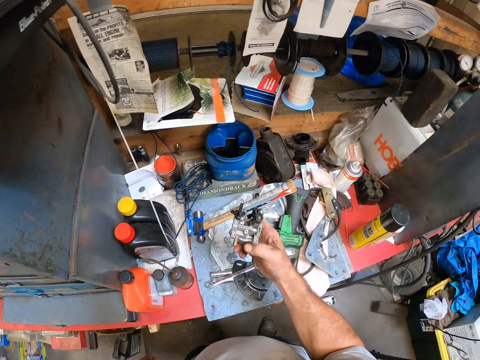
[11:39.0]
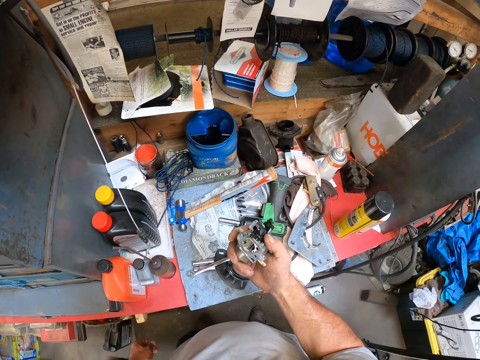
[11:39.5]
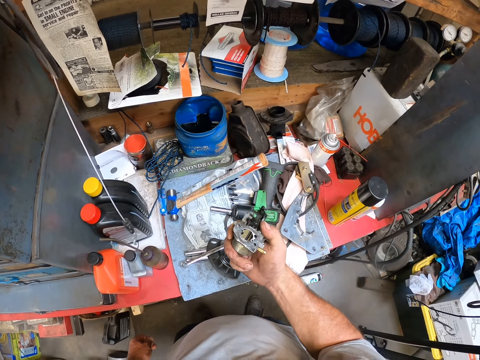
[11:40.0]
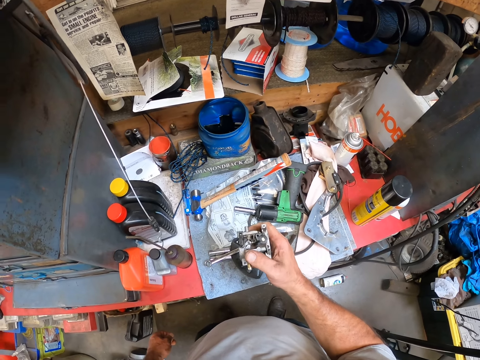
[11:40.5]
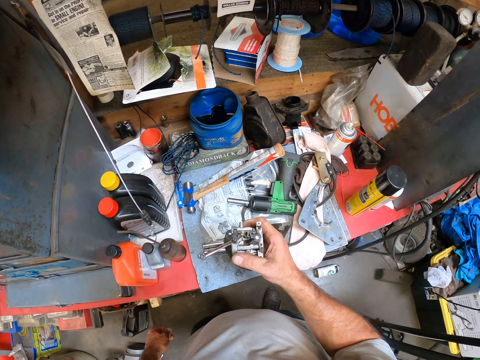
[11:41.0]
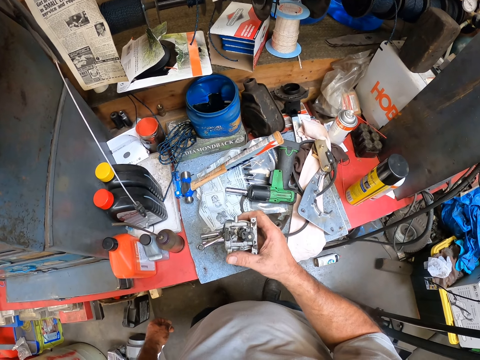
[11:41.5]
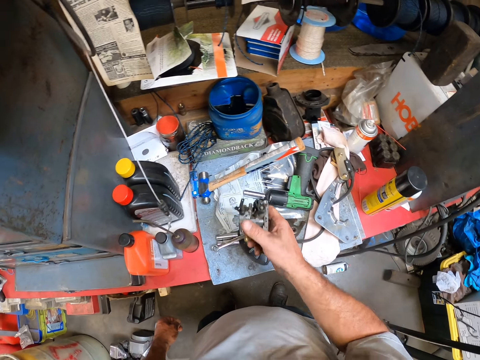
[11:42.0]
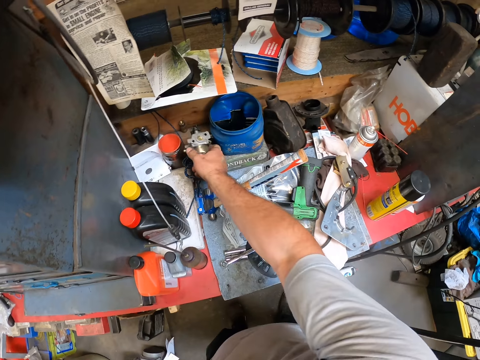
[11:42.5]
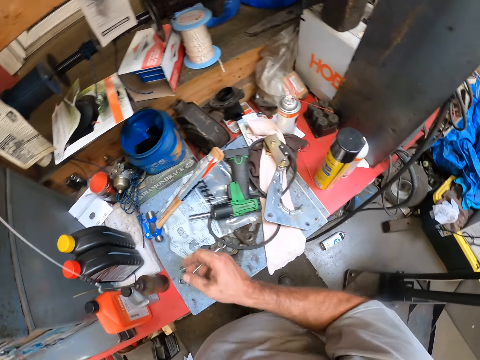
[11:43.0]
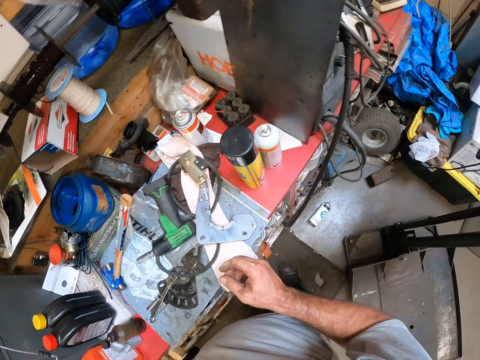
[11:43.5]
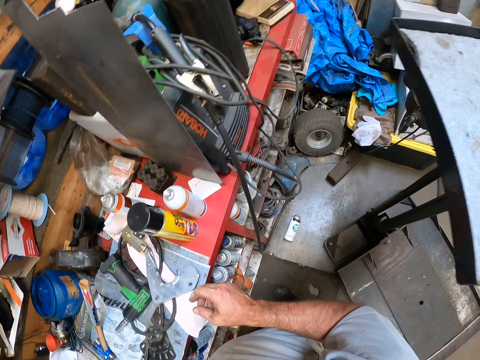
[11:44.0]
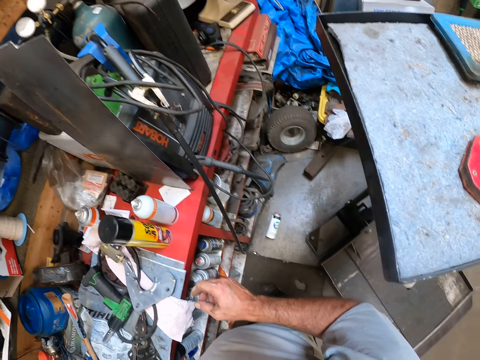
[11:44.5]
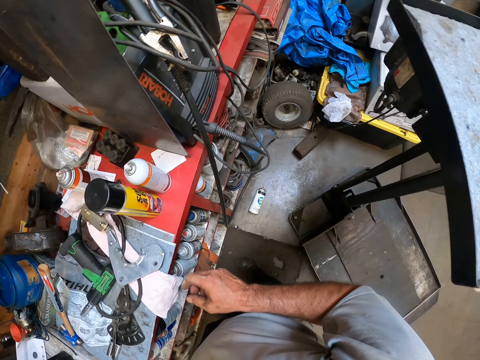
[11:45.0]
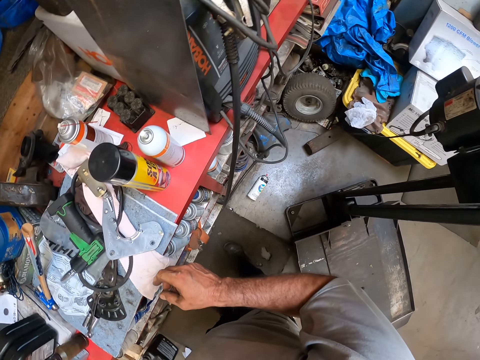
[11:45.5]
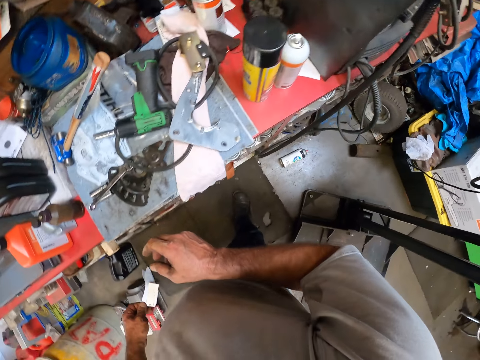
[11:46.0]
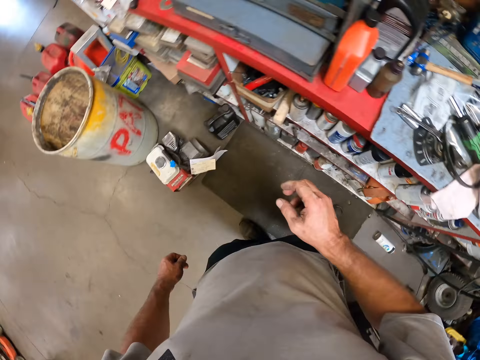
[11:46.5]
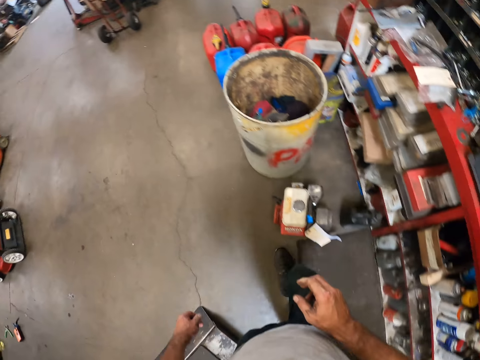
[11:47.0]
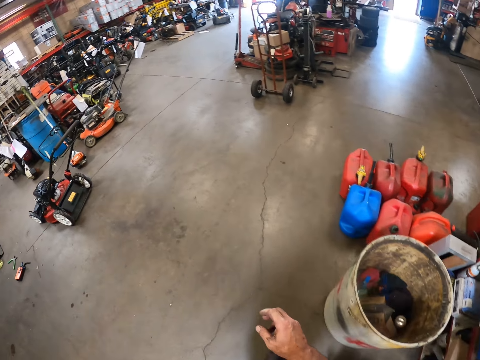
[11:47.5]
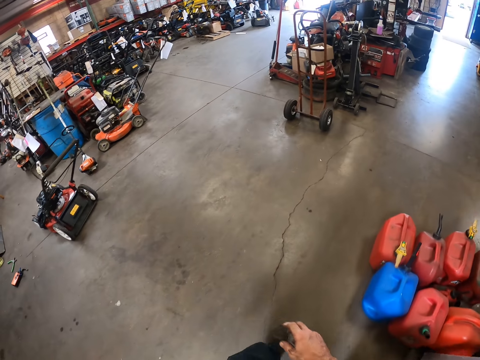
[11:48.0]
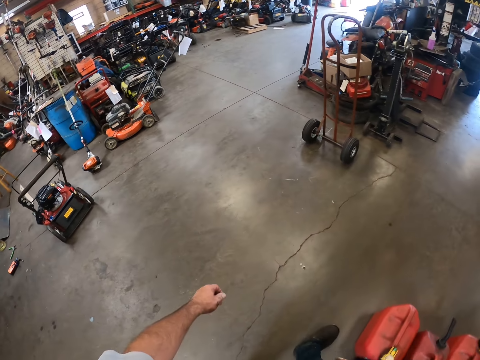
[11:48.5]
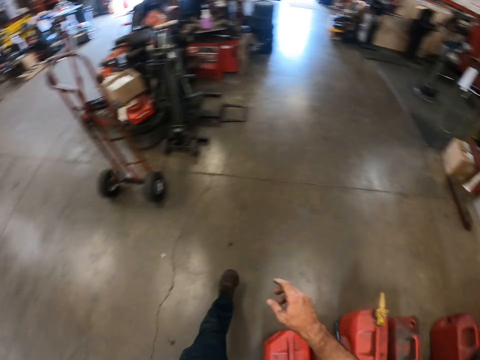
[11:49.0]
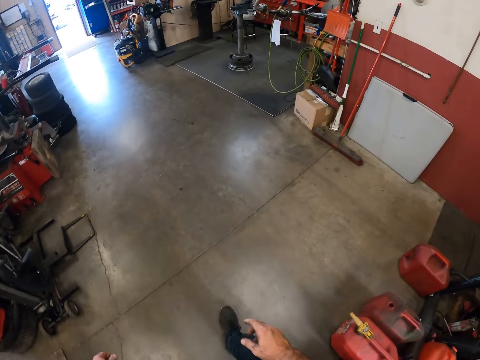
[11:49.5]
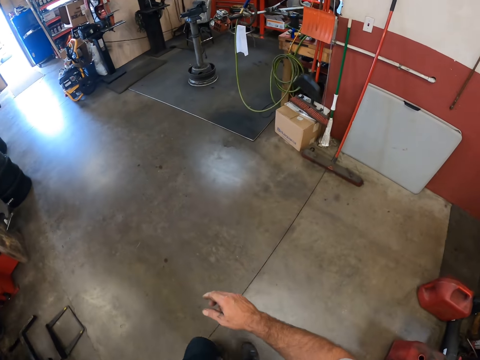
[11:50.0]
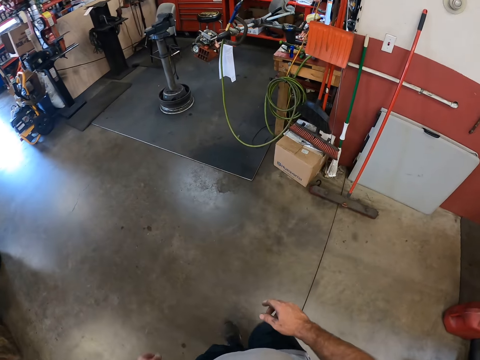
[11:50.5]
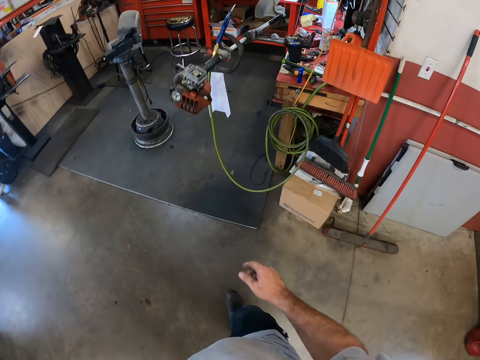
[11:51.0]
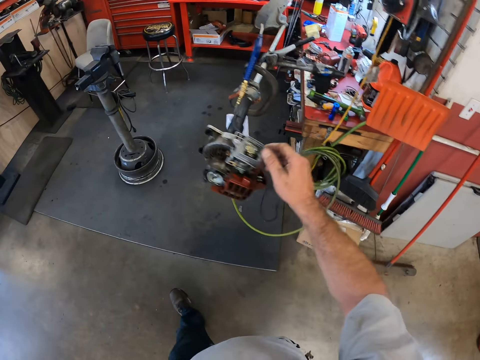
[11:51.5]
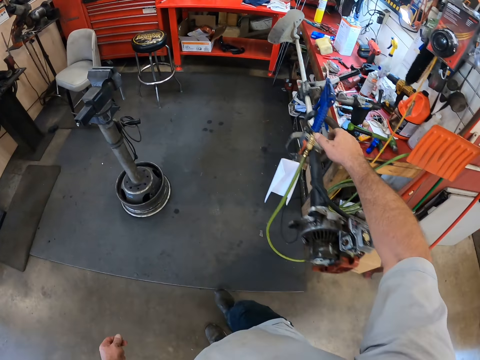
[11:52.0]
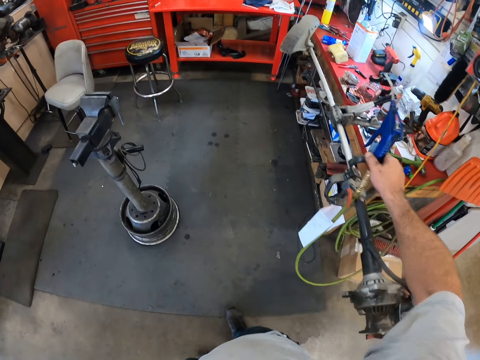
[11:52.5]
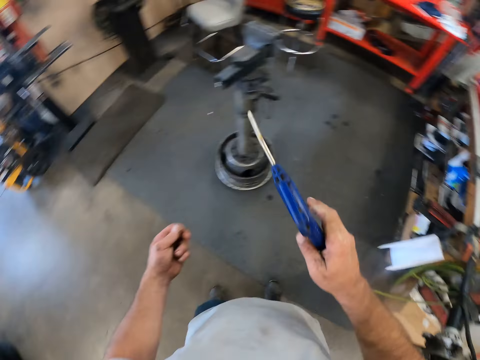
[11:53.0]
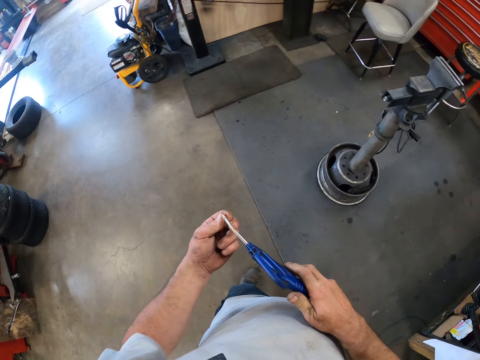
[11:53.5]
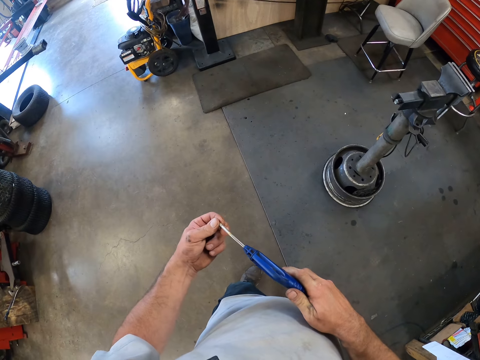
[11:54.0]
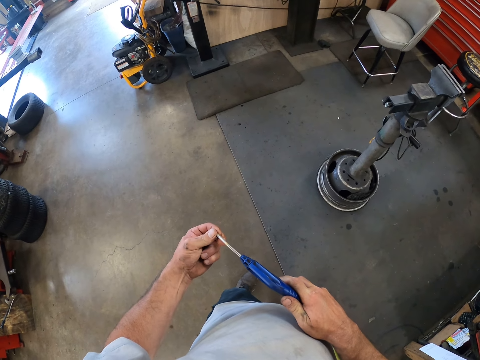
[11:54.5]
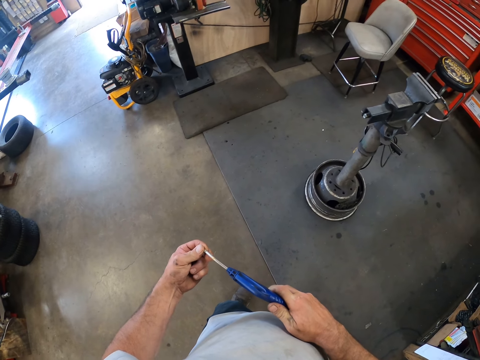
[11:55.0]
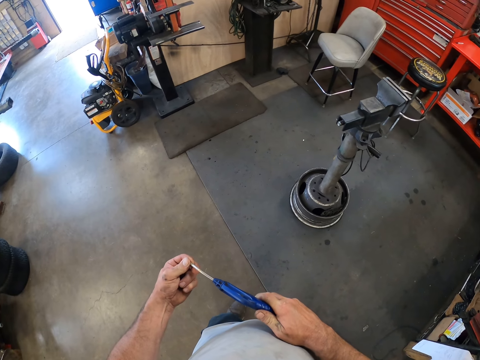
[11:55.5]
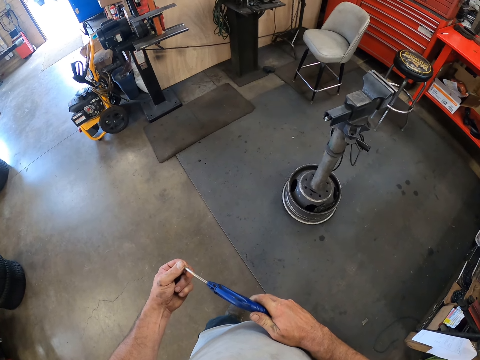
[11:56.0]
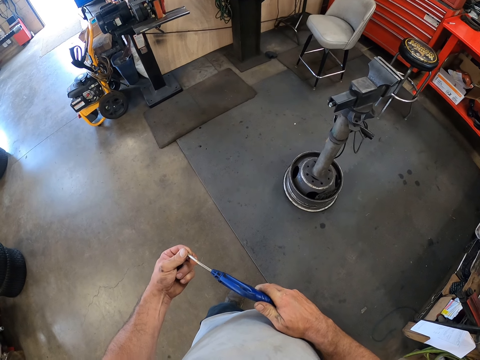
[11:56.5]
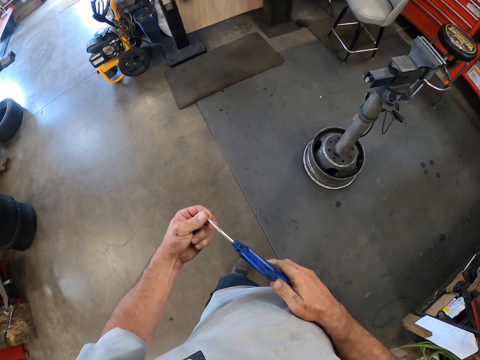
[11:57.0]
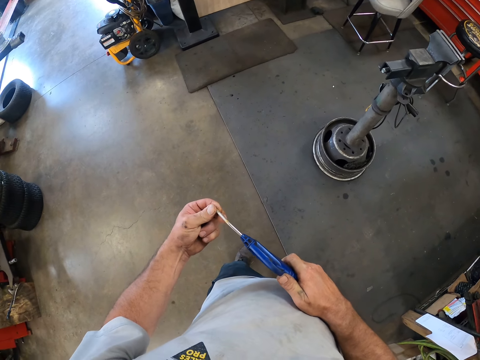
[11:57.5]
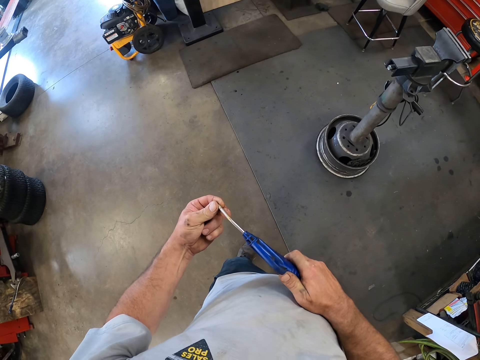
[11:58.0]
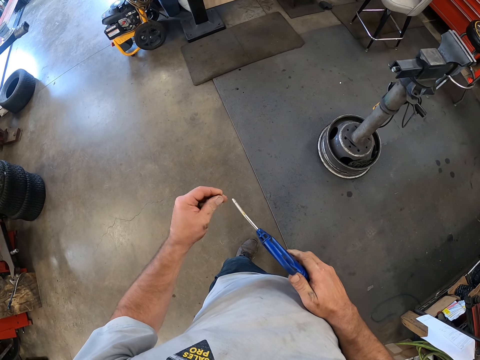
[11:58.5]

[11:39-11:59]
The camera wearer looks at the engine part. He drops the carburetor on the red shelf with his right hand. He looks around. He walks around. He steps forward. He picks up an air blow gun from a grass trimmer with his right hand. He touches the gun. He blows air in the screw in his left hand with the air blow gun in his right hand.

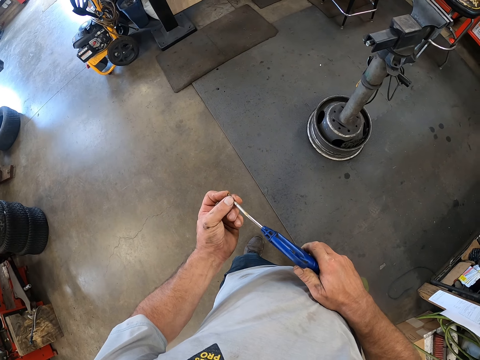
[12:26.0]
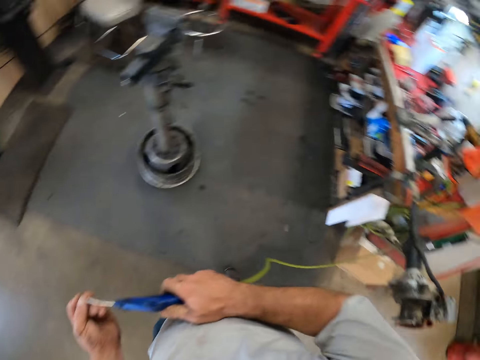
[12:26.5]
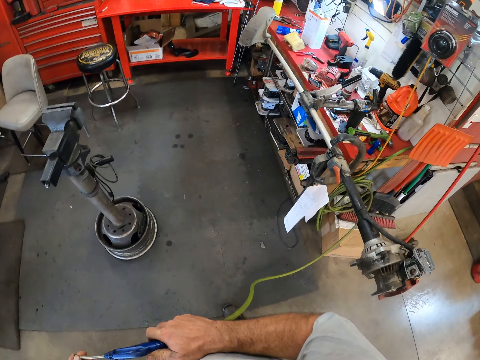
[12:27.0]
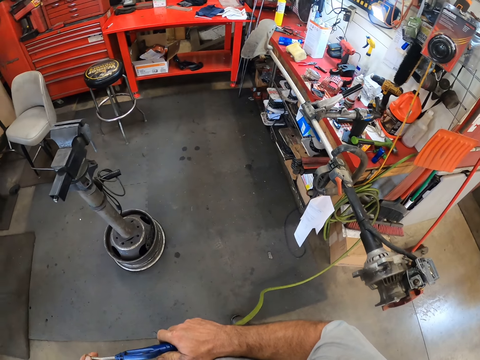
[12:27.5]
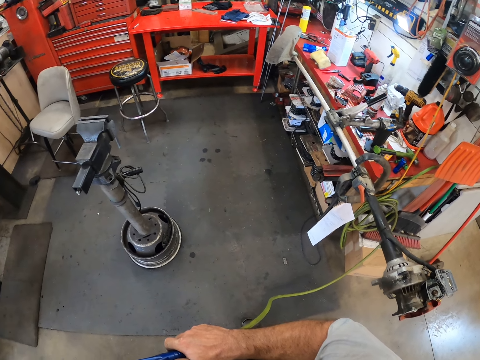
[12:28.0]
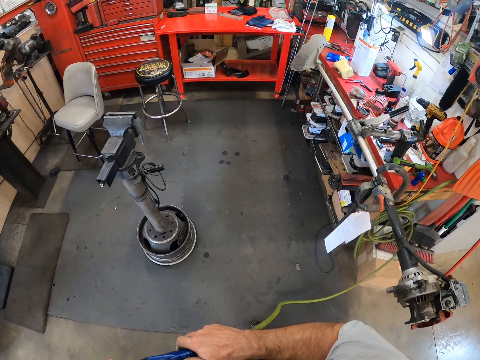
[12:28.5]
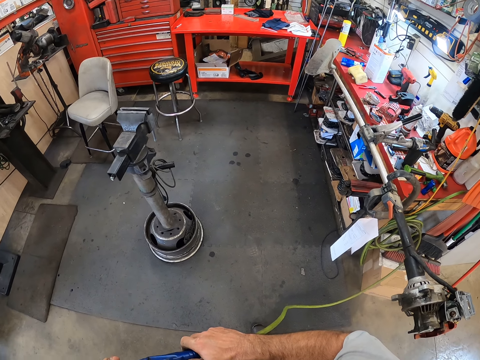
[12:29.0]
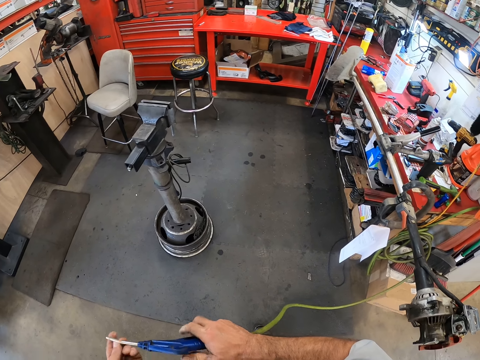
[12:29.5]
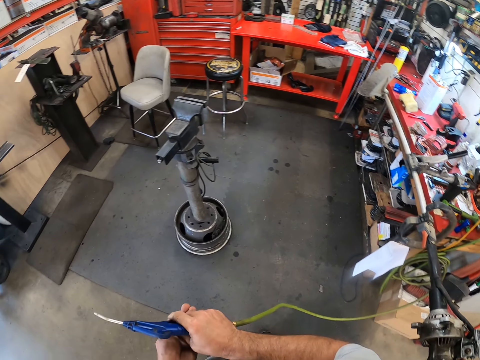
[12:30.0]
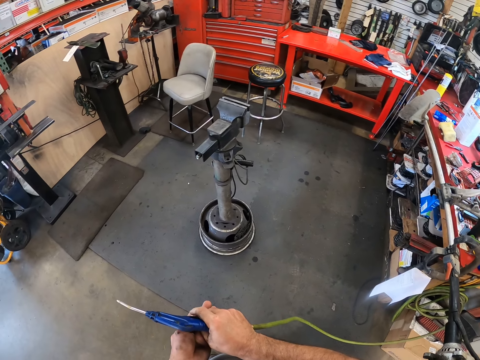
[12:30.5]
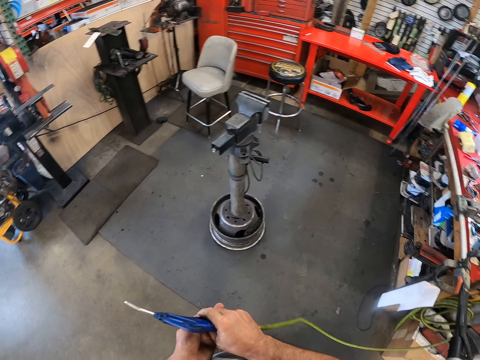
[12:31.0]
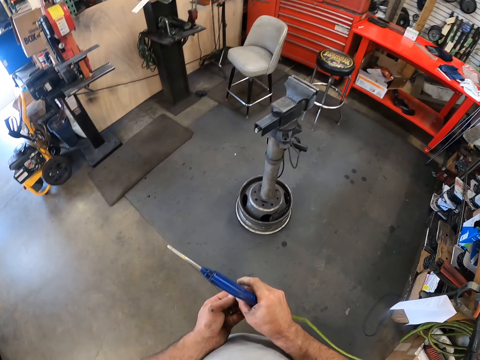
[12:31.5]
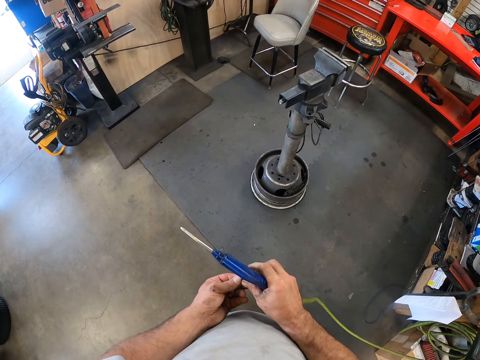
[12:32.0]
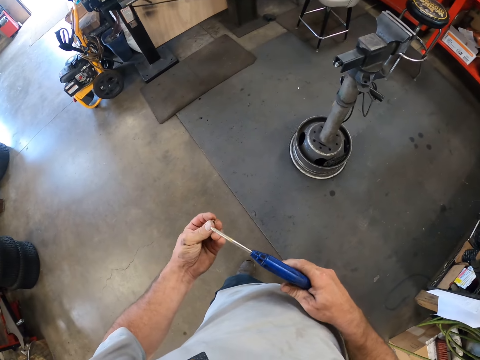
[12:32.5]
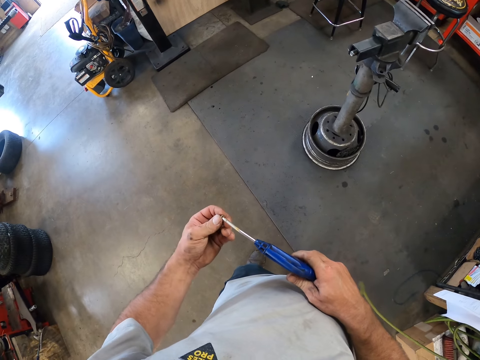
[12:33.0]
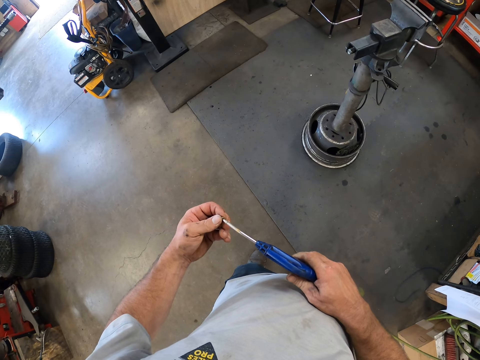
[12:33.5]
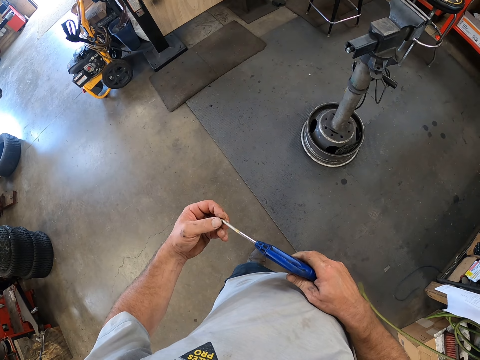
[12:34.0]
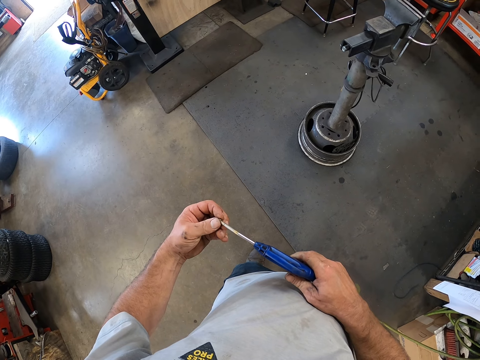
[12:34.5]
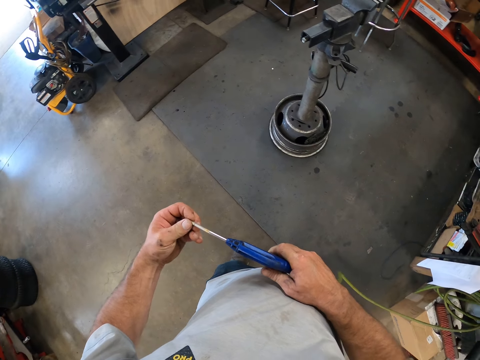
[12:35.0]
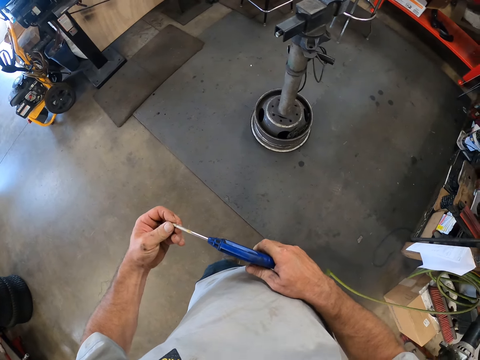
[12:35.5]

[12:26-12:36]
The camera wearer looks around. He looks around again. He picks the screw in his left hand with his right hand. He passes the screw in his right hand to his left hand. He puts the screw on the gun. He blows air in the screw in his left hand with the air blow gun in his right hand.
